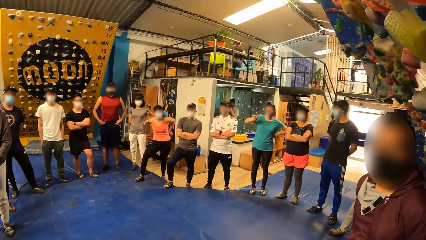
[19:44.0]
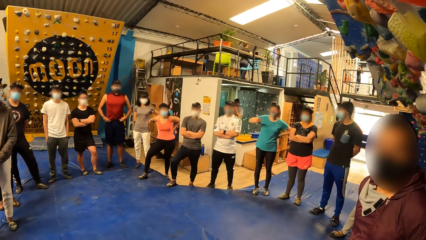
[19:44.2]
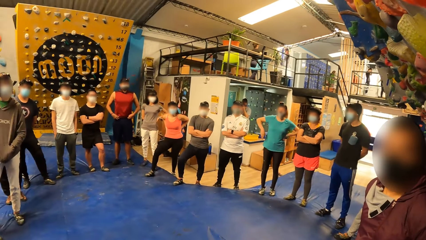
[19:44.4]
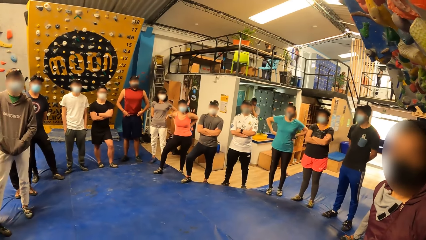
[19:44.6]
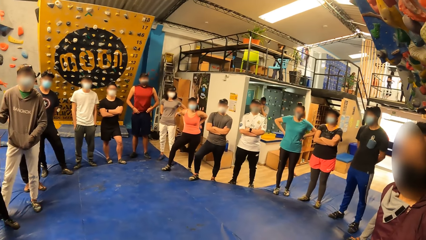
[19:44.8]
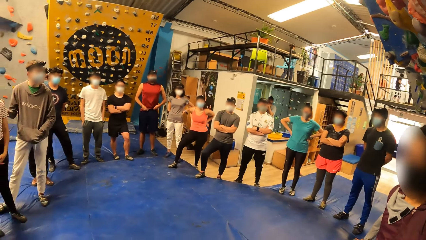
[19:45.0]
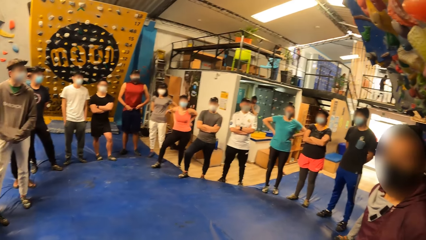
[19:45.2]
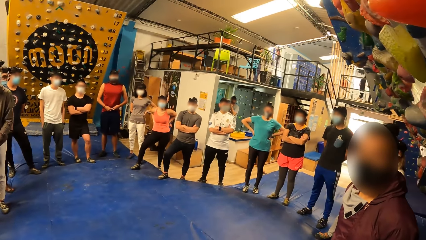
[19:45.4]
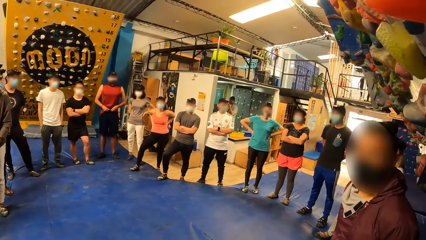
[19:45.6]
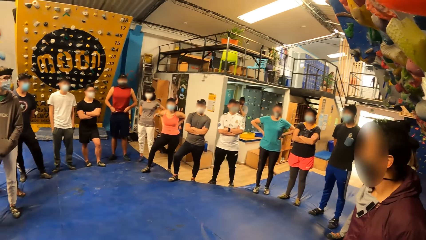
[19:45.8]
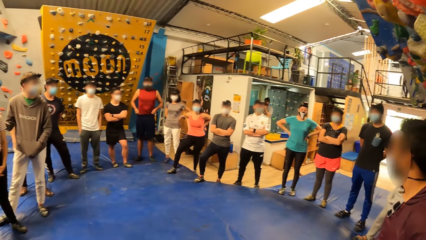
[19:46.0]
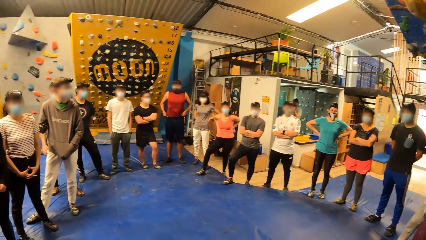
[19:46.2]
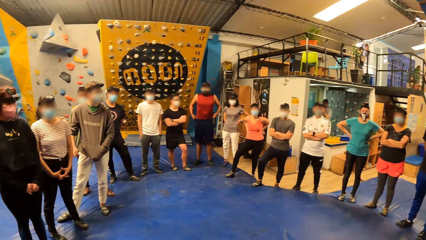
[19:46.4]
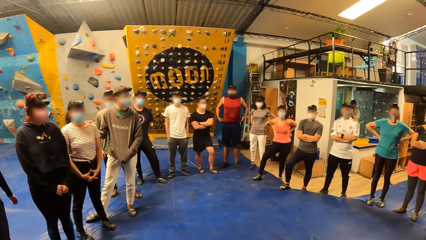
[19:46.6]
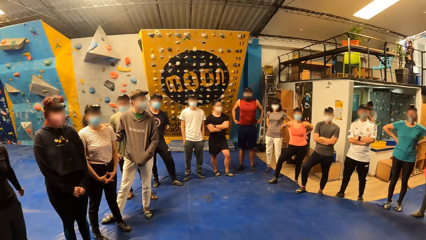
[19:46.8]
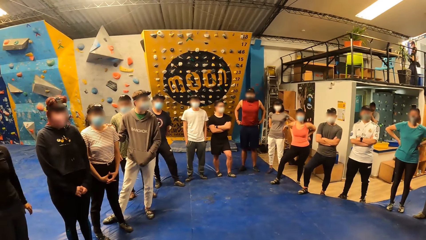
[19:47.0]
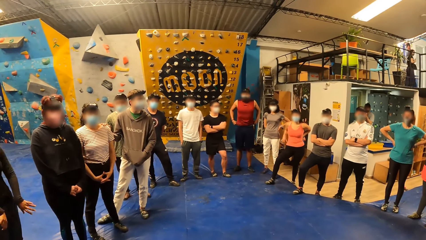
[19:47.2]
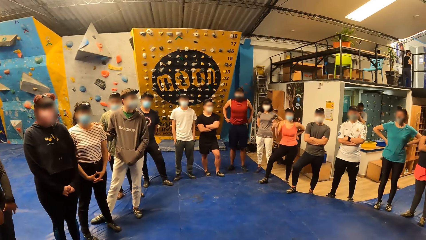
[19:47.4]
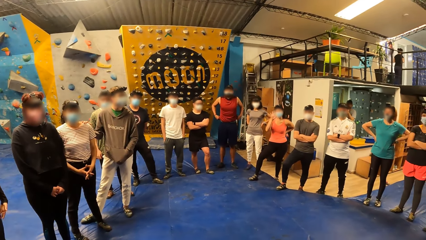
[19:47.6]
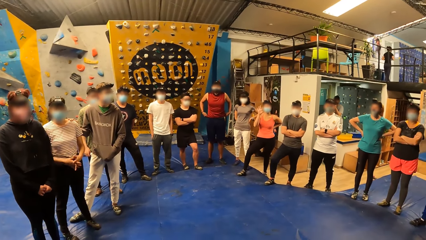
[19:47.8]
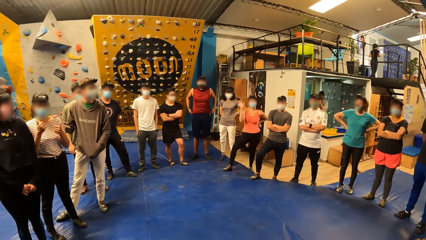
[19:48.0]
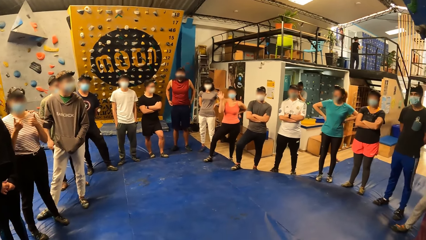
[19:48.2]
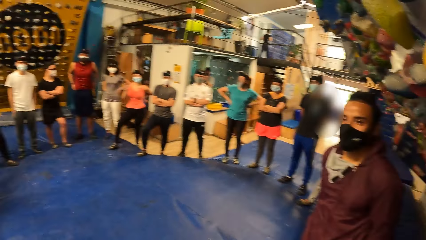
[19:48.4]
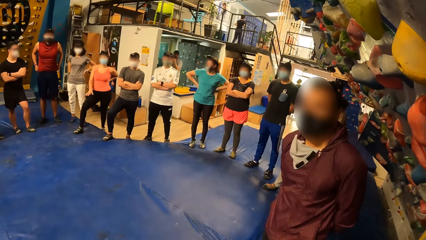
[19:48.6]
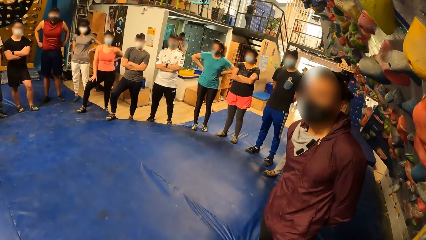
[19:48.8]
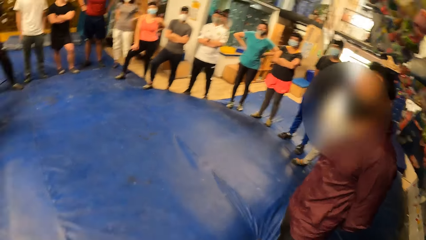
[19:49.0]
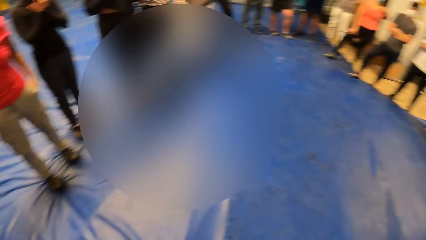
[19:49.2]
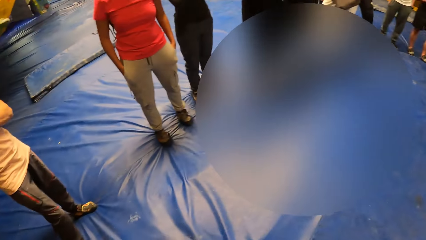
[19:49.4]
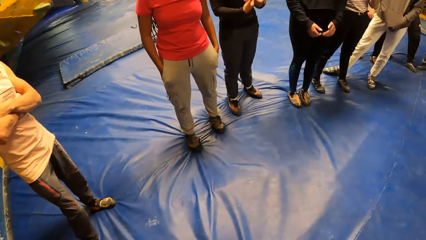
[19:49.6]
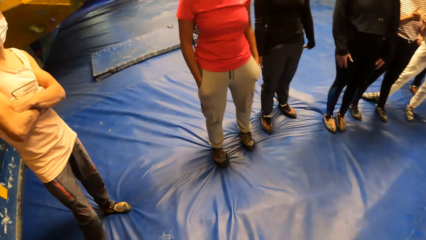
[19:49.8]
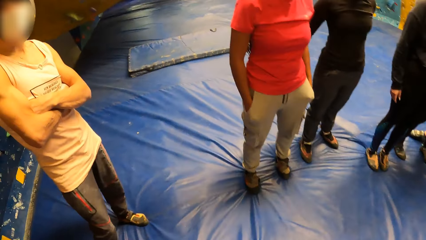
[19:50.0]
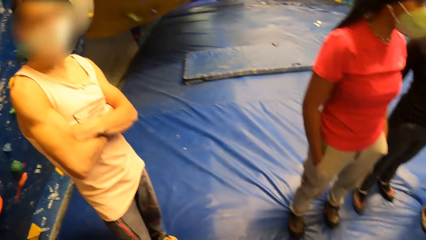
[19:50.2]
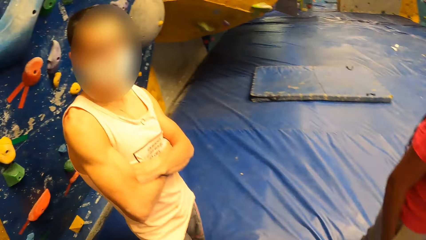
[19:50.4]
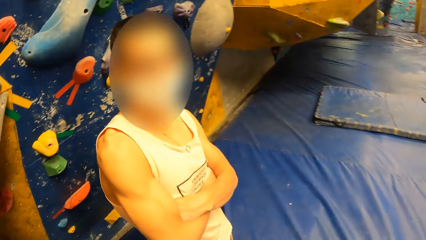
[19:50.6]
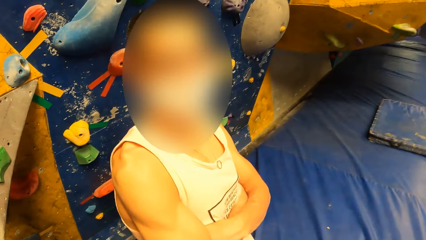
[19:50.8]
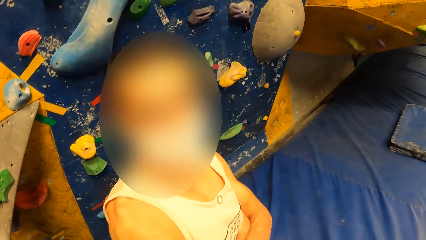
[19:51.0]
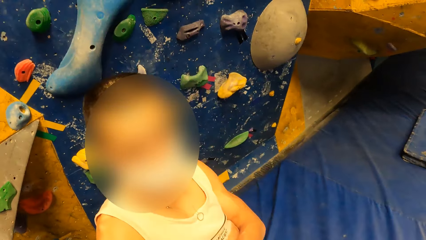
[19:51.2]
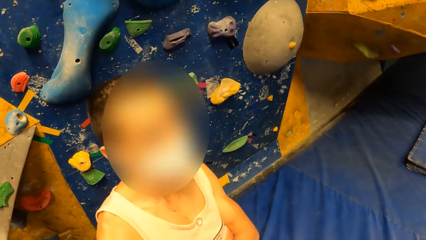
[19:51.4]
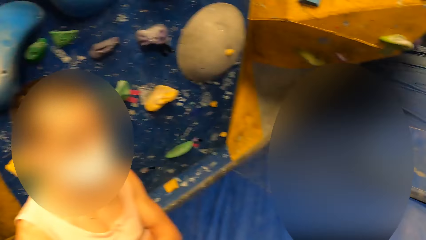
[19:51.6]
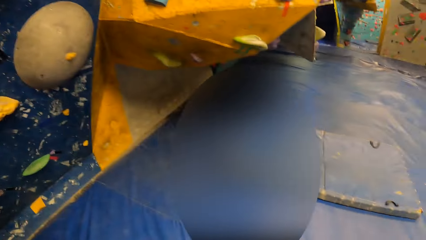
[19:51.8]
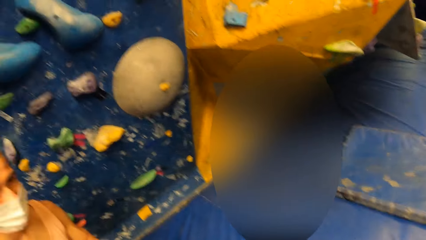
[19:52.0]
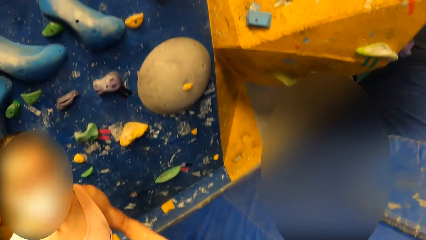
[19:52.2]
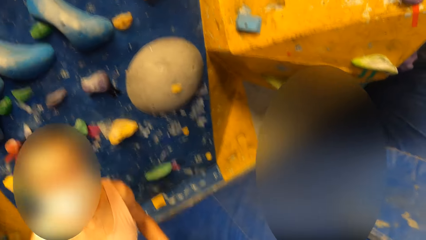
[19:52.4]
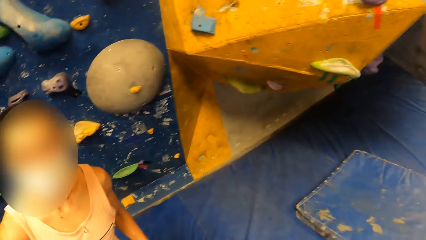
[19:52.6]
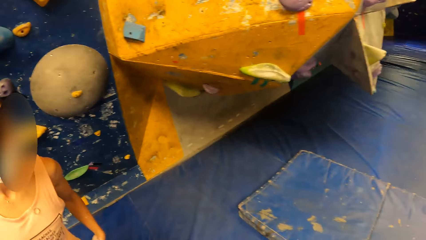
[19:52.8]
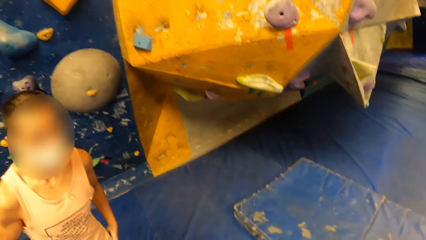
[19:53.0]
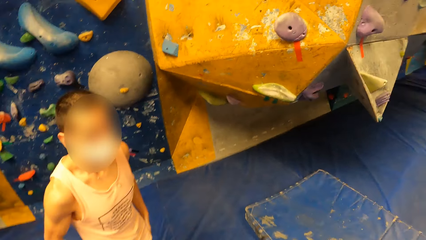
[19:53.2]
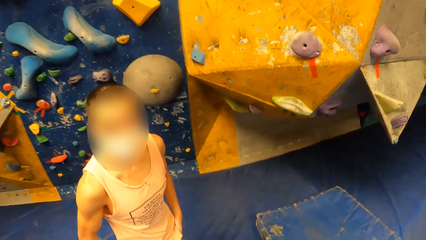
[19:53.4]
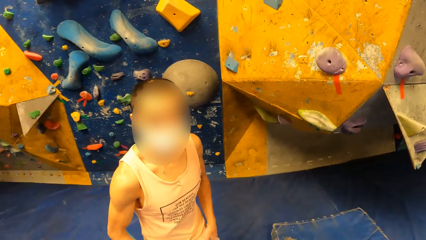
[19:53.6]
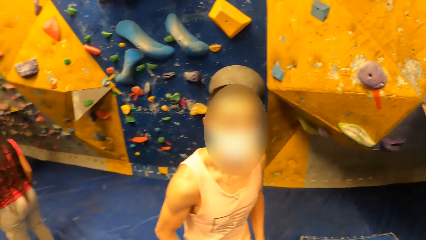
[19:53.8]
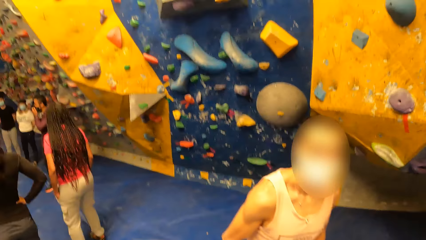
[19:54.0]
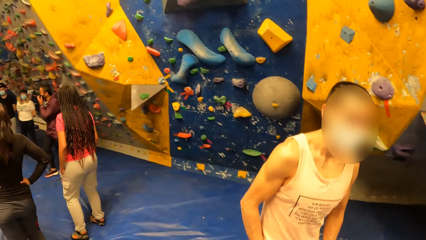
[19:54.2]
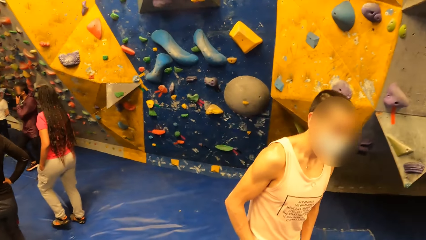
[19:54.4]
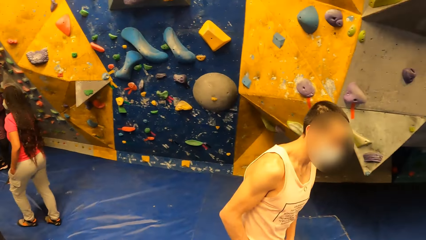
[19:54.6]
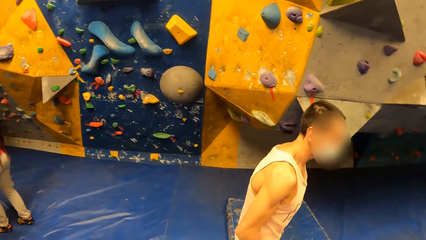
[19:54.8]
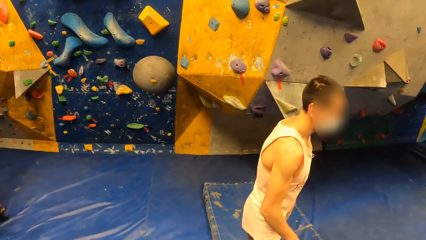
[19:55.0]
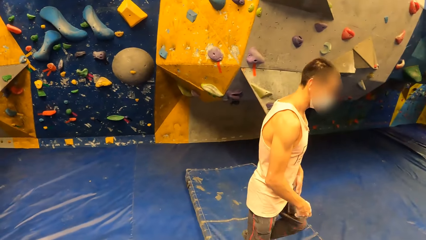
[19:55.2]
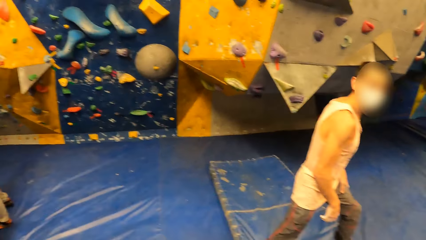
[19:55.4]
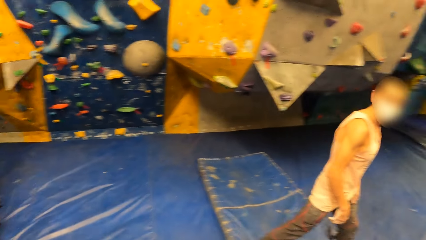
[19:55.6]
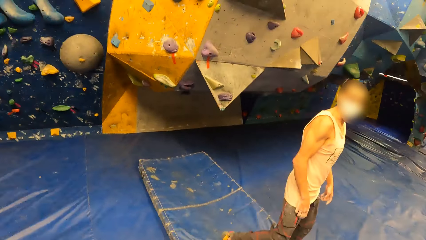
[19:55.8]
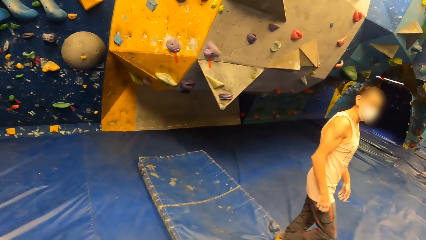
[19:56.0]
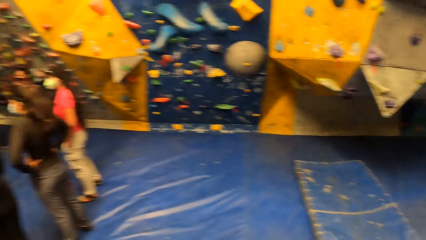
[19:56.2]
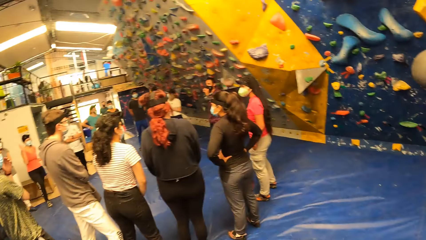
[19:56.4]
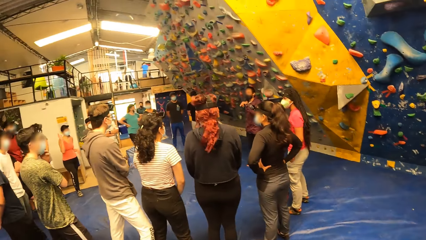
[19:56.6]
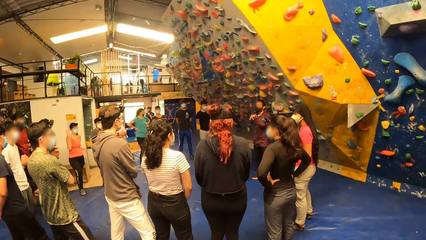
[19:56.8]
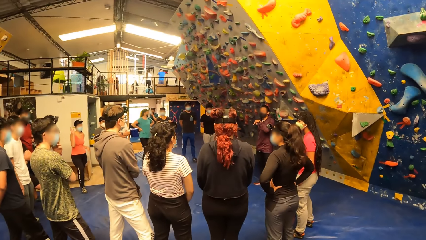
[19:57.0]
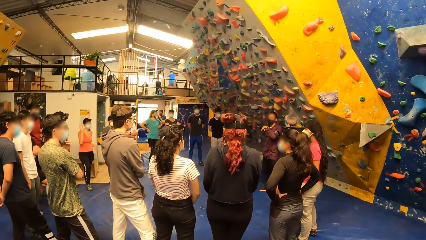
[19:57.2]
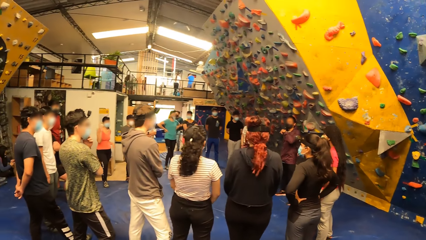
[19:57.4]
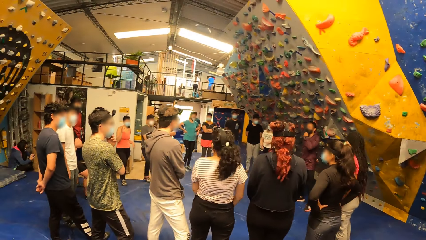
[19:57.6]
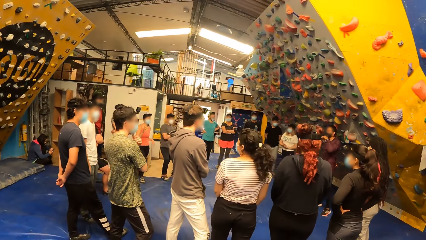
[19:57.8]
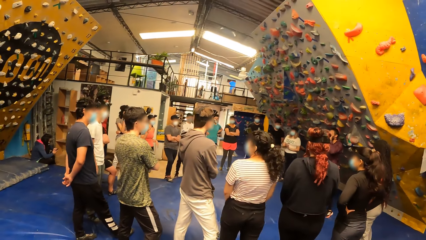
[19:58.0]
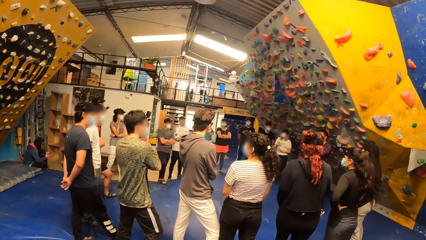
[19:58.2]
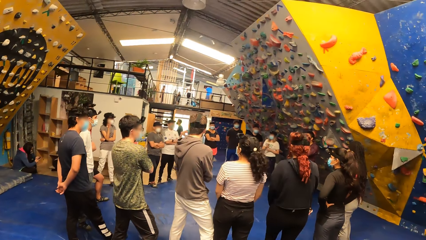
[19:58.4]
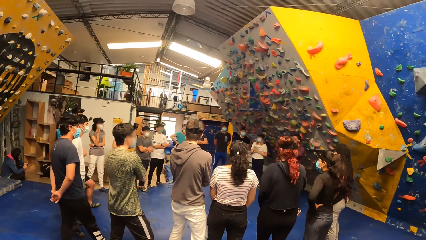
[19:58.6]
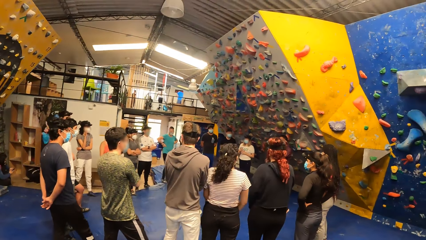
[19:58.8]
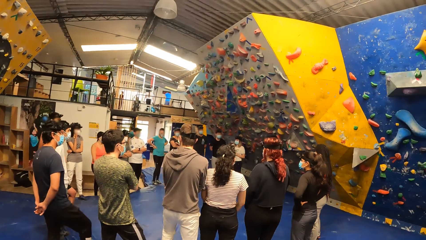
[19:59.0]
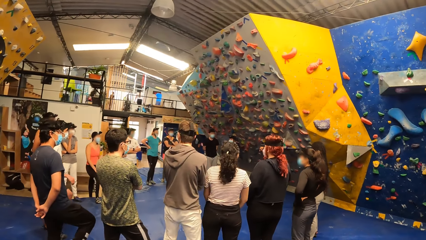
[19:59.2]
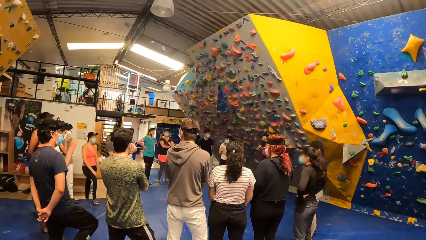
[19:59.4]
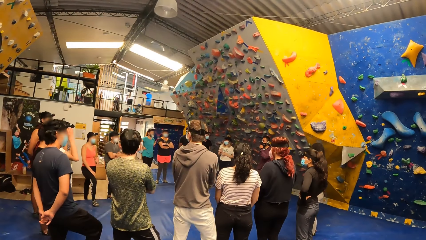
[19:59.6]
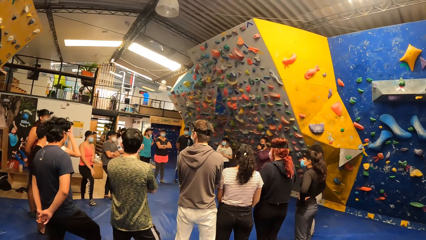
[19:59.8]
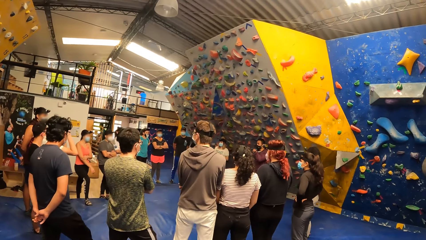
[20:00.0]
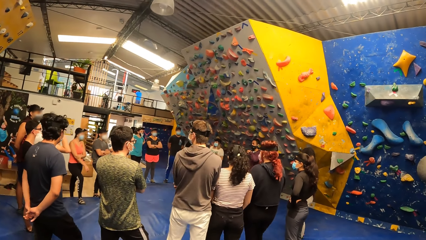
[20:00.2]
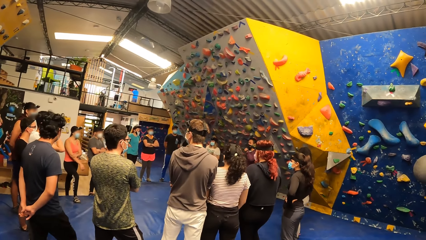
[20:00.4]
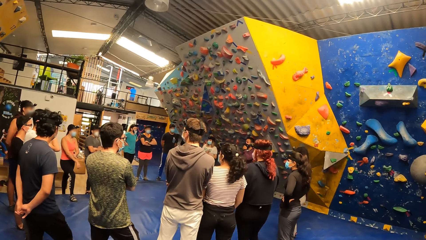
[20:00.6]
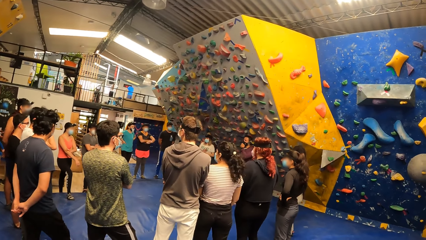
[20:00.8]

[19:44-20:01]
The woman waves her right hand. Another woman gives two thumbs up with her hands. The camera wearer interacts with a man and walks towards the man. The man walks away from the camera wearer. The camera wearer turns around the activity room.
